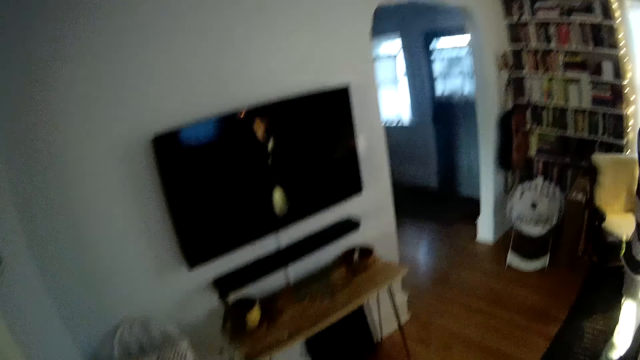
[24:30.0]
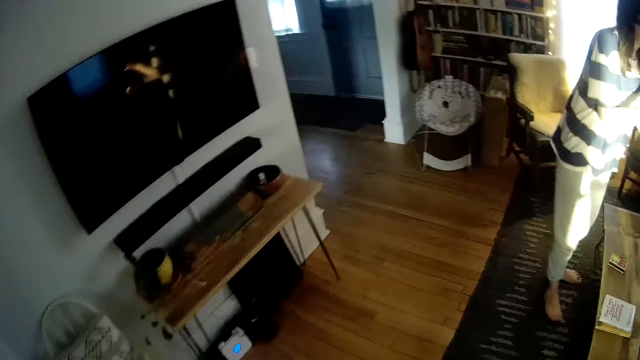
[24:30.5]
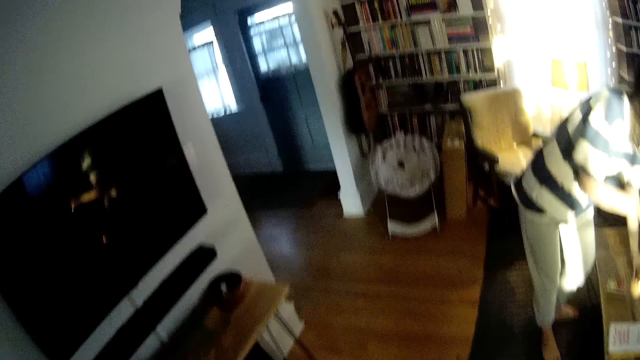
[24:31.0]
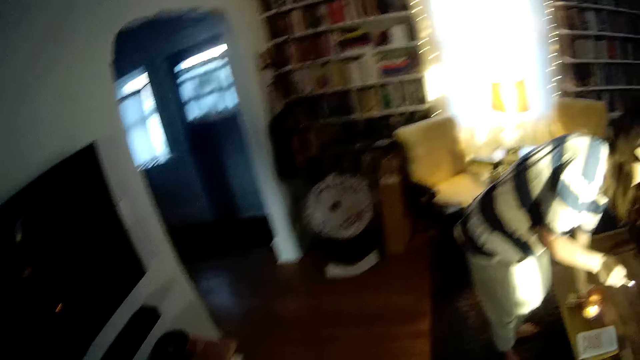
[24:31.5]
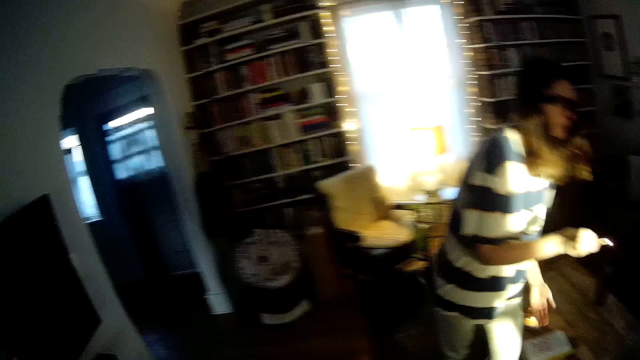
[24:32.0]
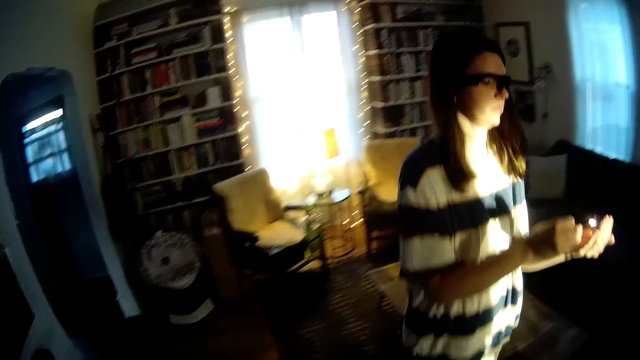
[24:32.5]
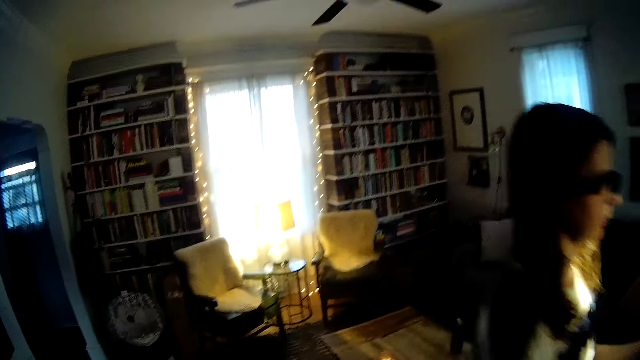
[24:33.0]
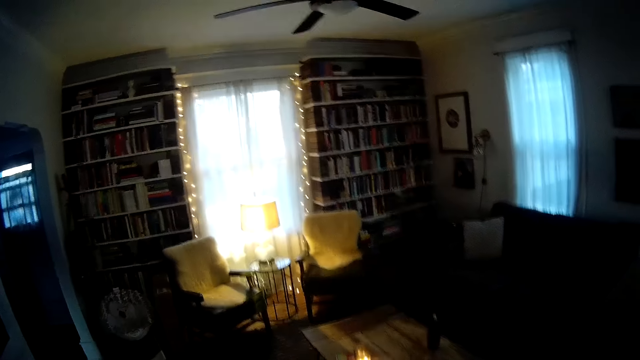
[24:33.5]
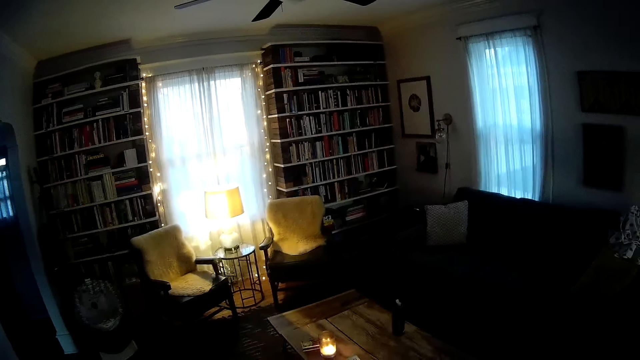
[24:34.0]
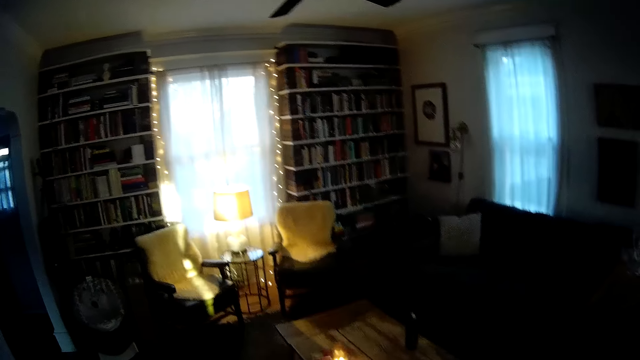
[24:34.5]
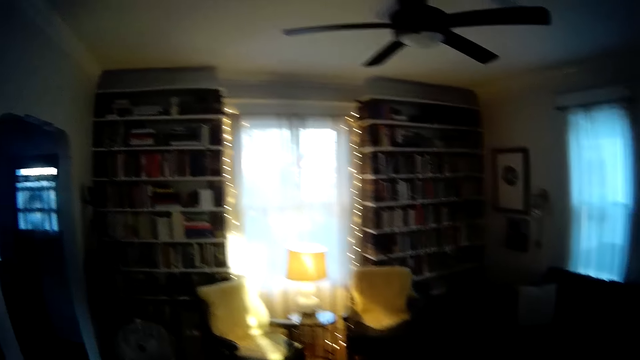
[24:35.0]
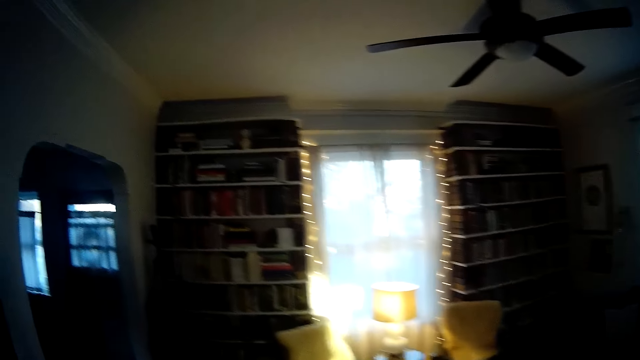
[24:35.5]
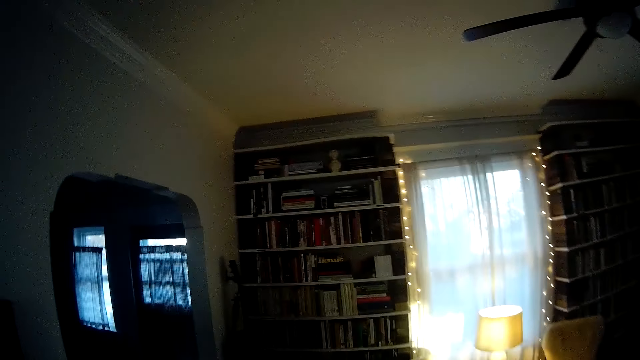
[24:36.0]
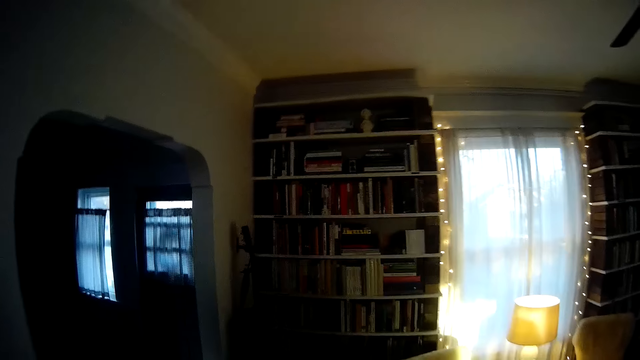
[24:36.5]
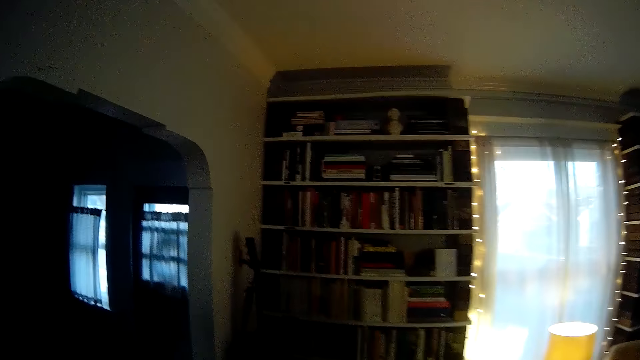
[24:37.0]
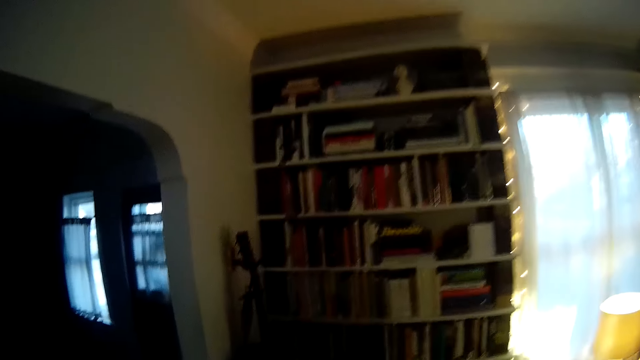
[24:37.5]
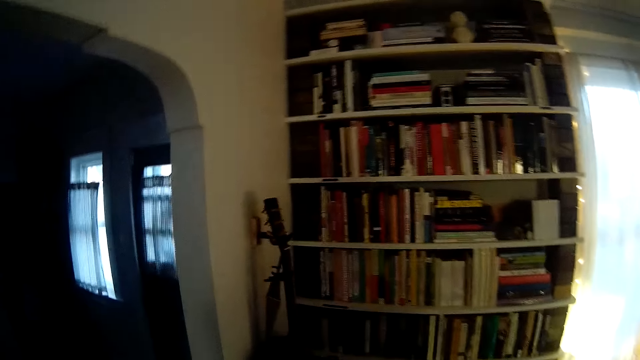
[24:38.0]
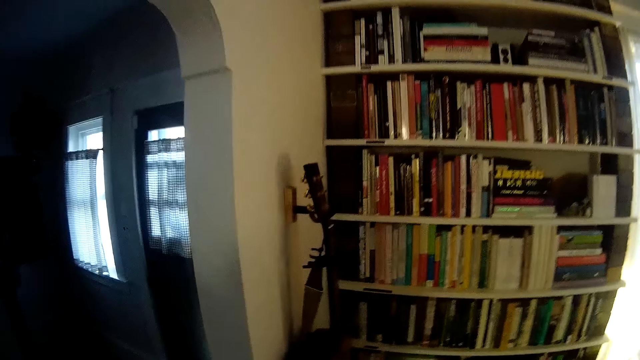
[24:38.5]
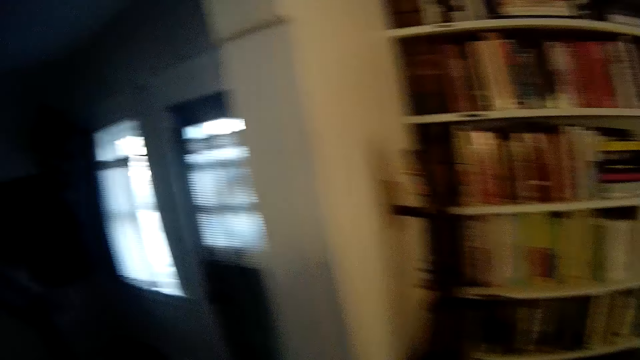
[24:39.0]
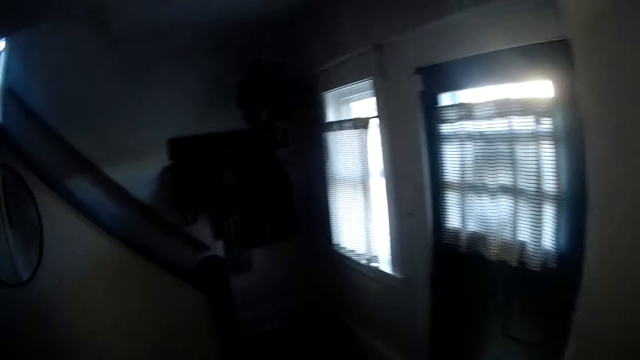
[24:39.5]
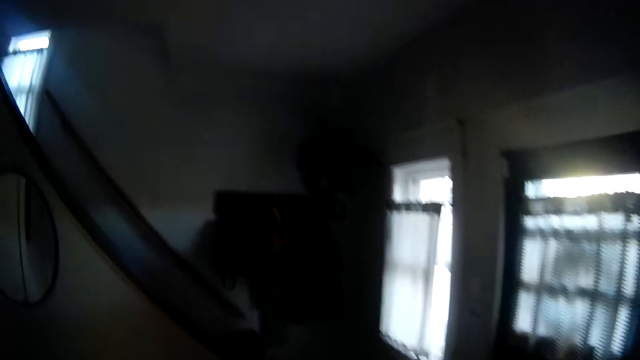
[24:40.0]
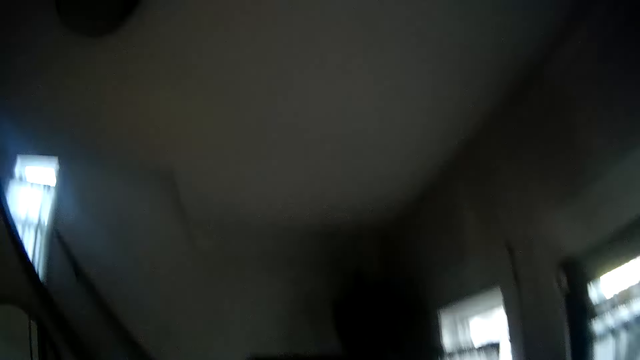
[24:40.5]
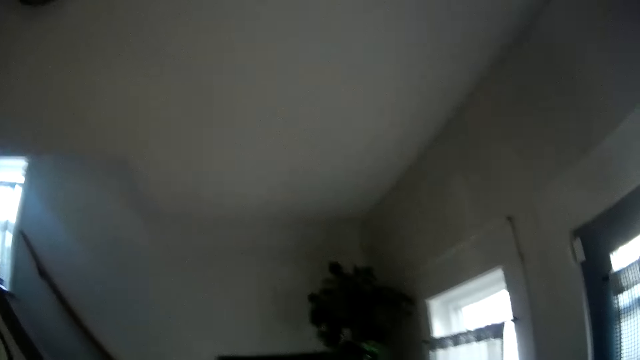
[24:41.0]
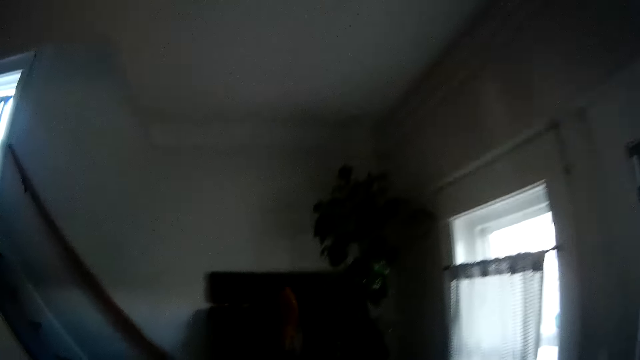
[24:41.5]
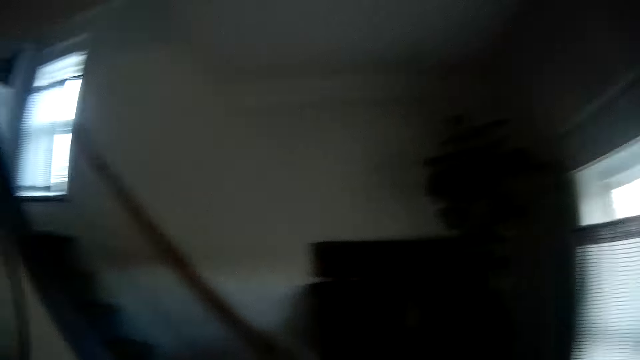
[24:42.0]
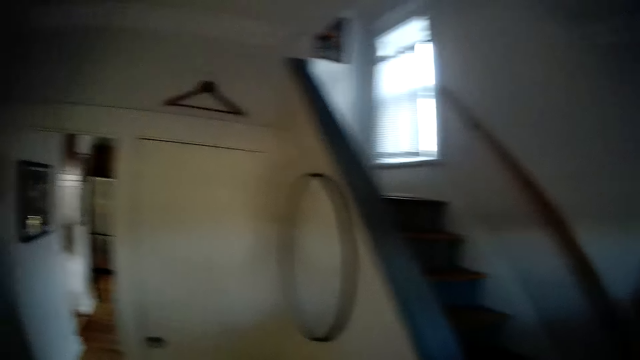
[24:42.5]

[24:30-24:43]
The woman drops the candle holder on the table with her left hand. The camera wearer stands. They walk out of the living room to the other room.

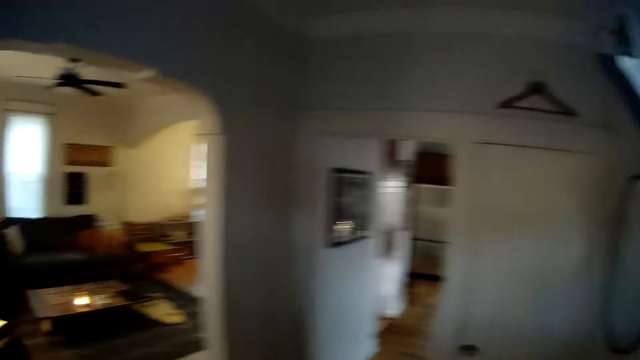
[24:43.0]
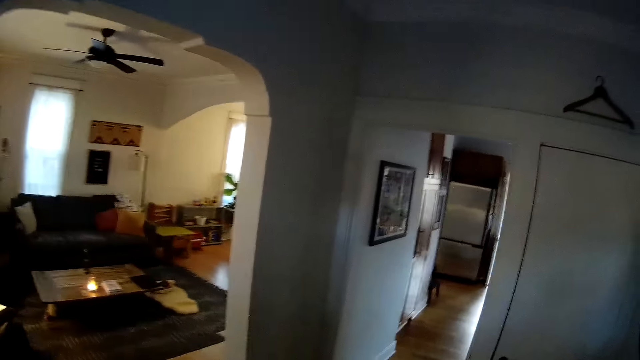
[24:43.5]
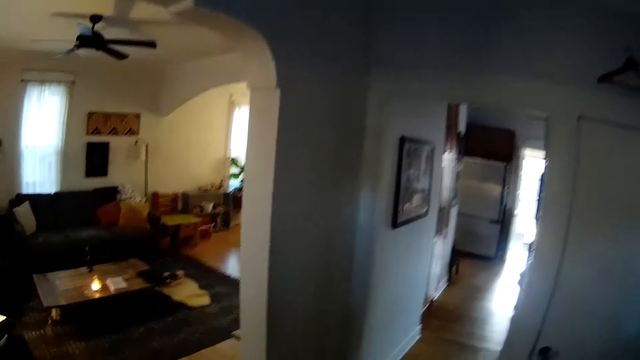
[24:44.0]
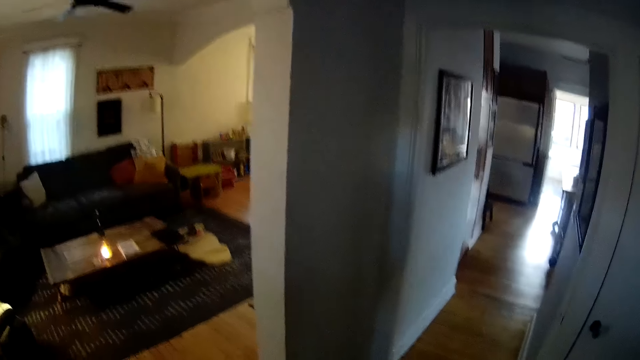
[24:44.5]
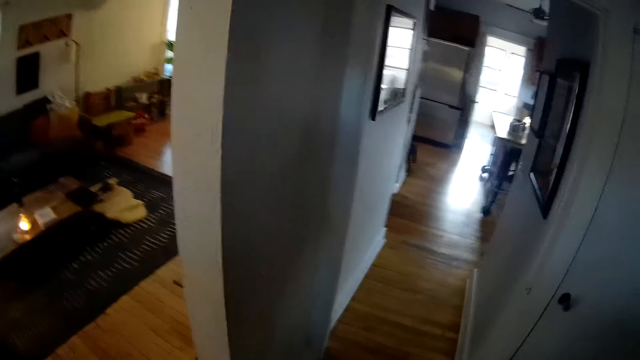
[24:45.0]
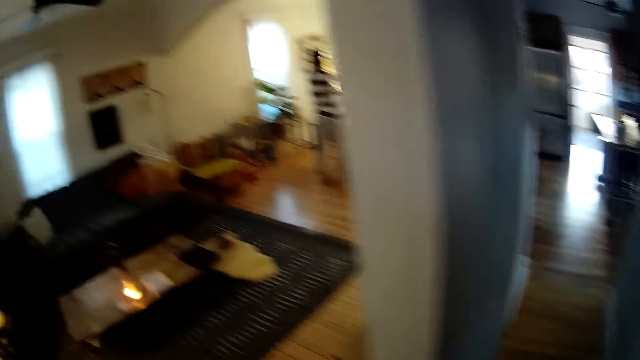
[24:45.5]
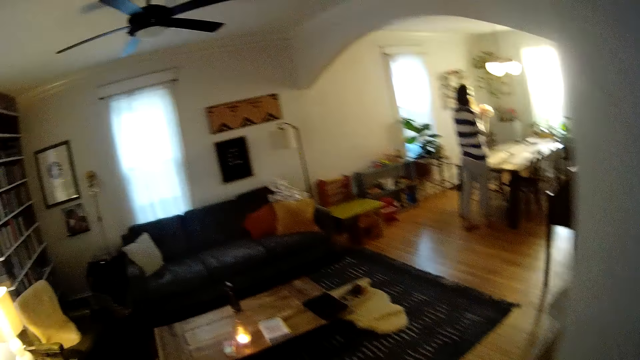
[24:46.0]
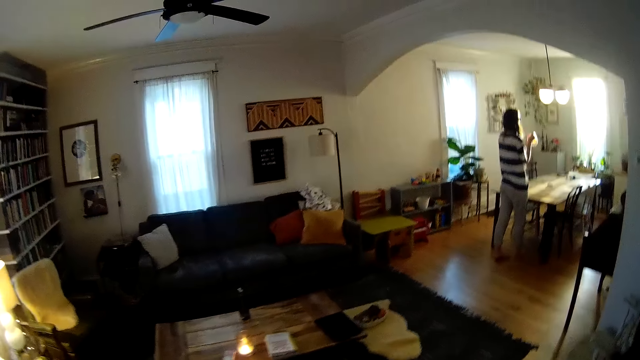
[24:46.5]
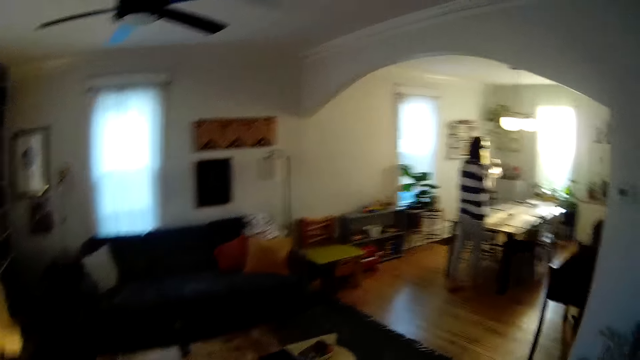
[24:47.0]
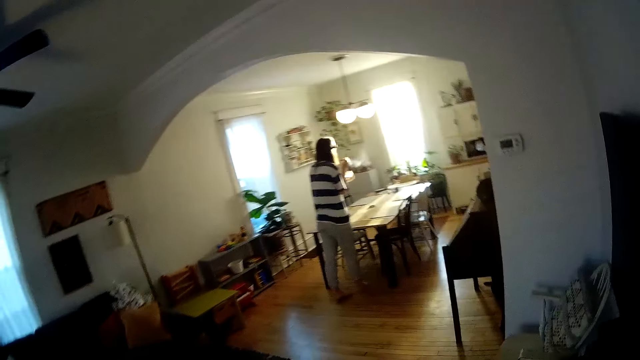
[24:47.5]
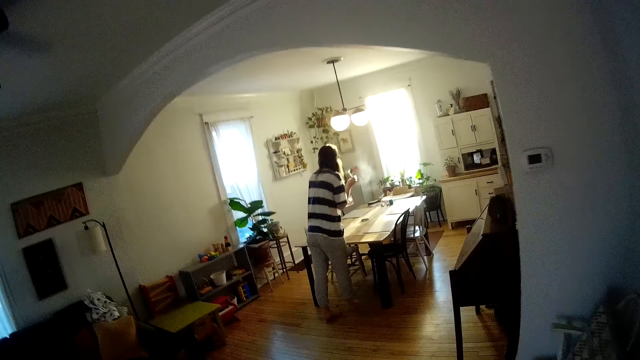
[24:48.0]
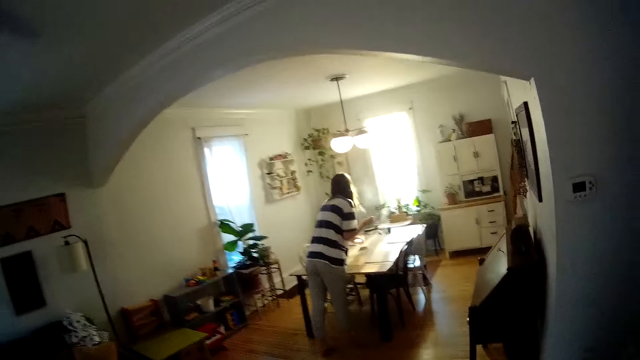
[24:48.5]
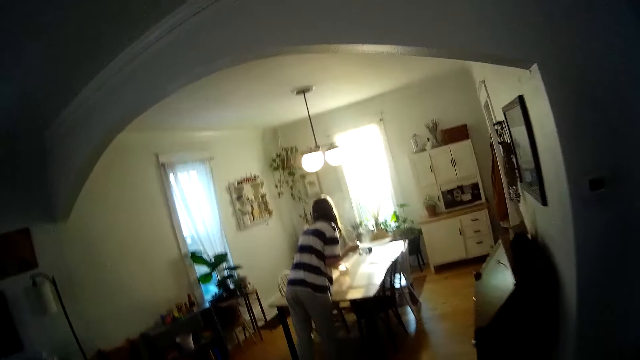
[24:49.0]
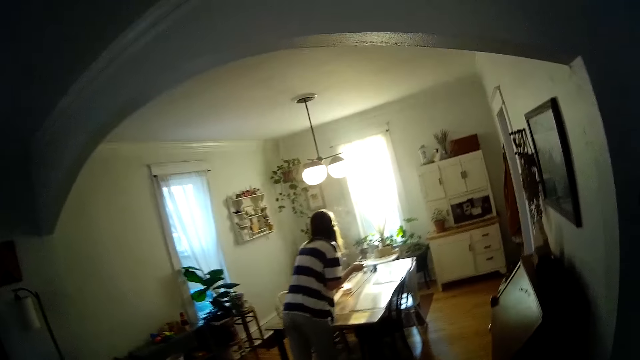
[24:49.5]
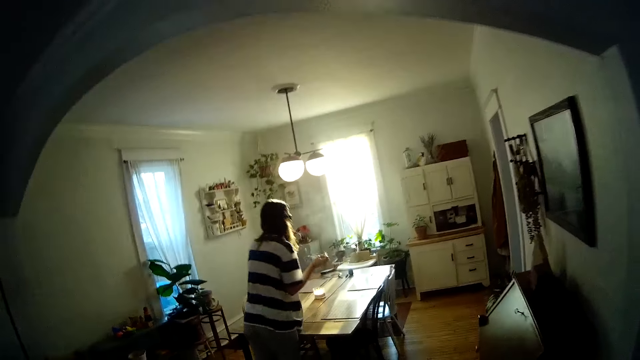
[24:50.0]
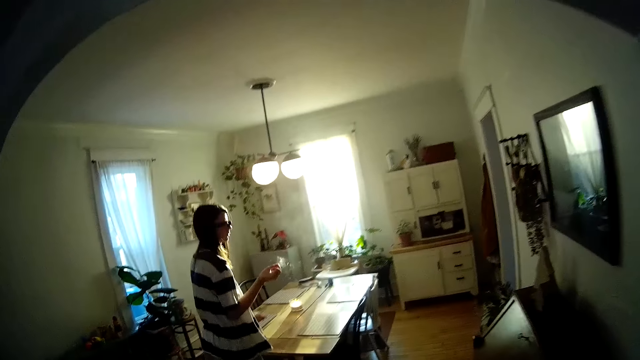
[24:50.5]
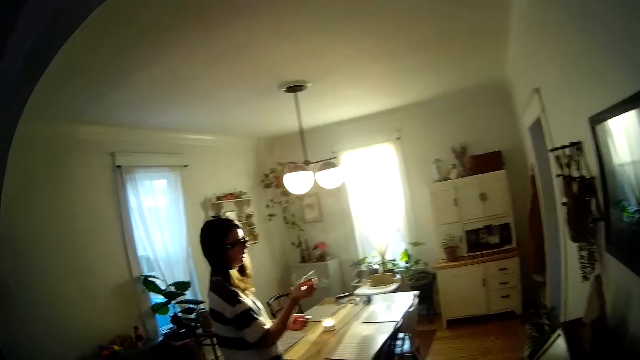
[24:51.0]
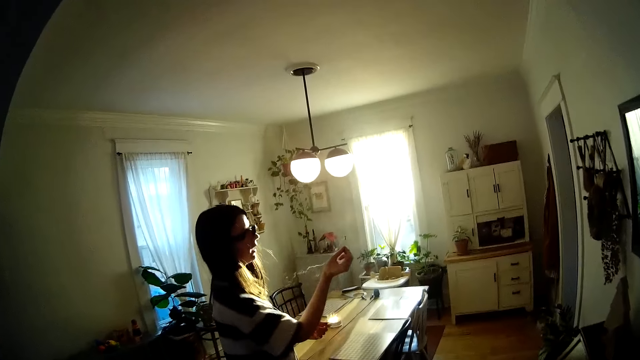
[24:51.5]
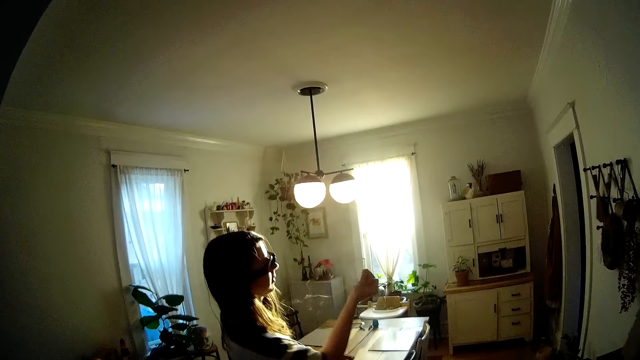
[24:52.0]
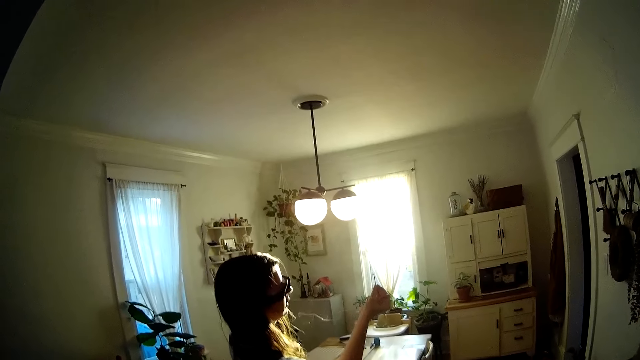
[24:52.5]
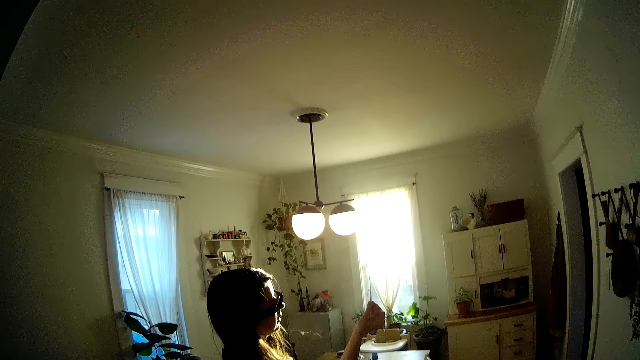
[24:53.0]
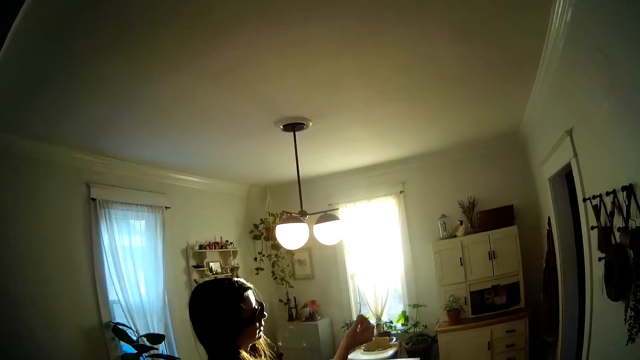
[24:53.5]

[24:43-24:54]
The camera wearer looks at the living room. They walk into the living room. The woman drops a candle holder on a dining table with her left hand. The camera wearer walks towards the woman.
